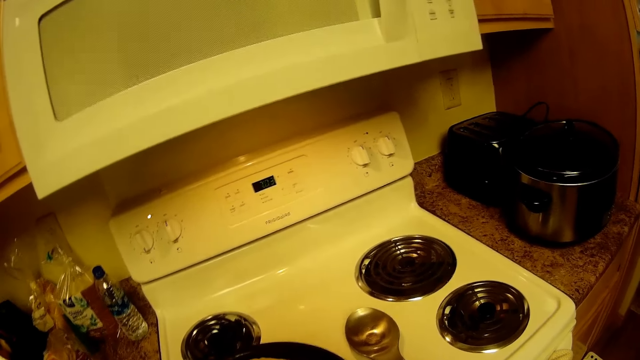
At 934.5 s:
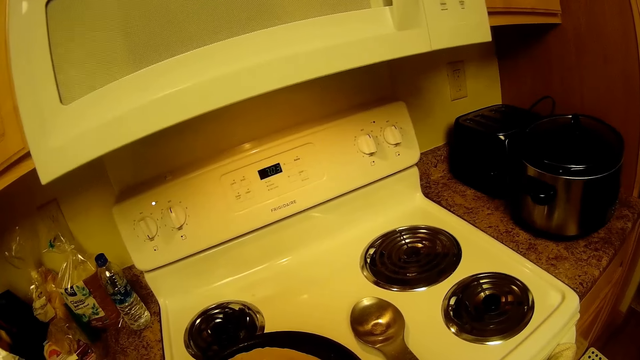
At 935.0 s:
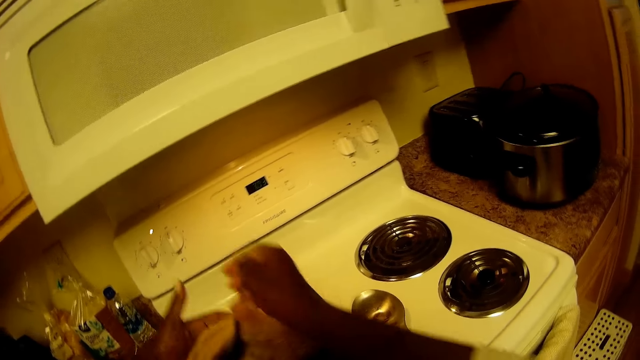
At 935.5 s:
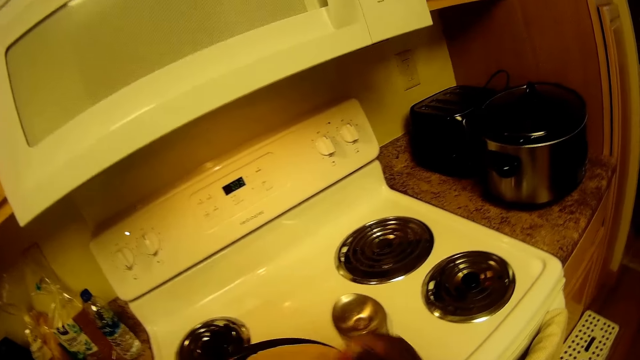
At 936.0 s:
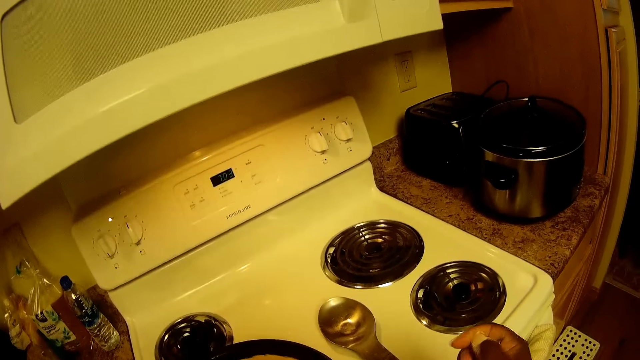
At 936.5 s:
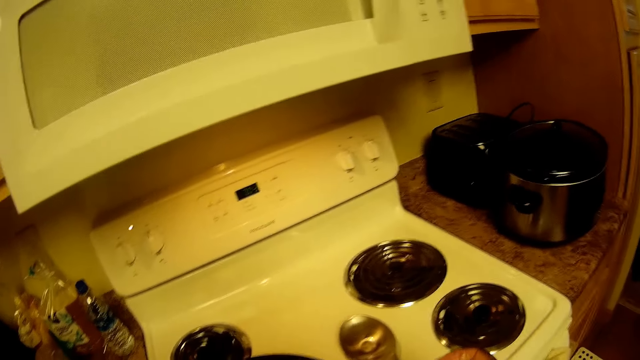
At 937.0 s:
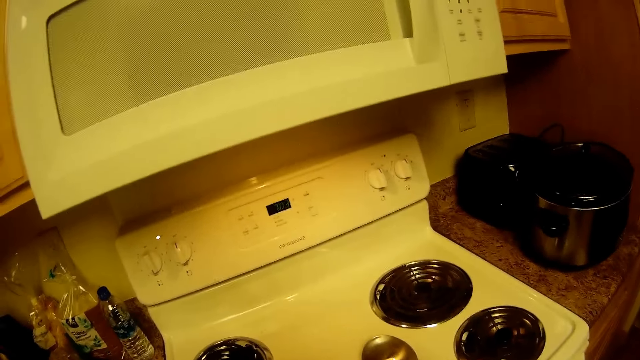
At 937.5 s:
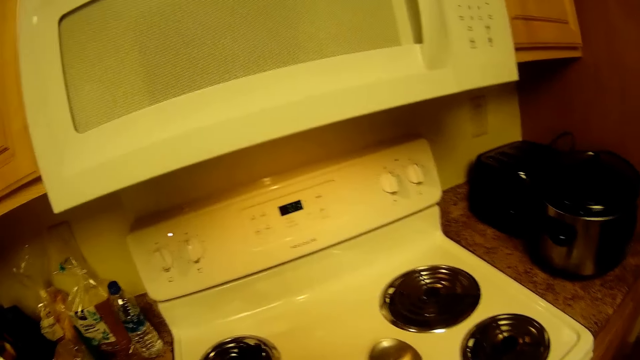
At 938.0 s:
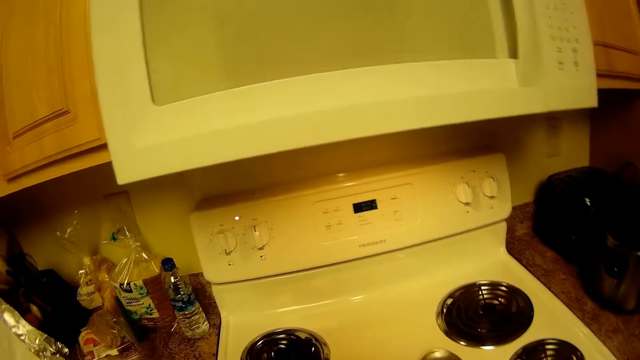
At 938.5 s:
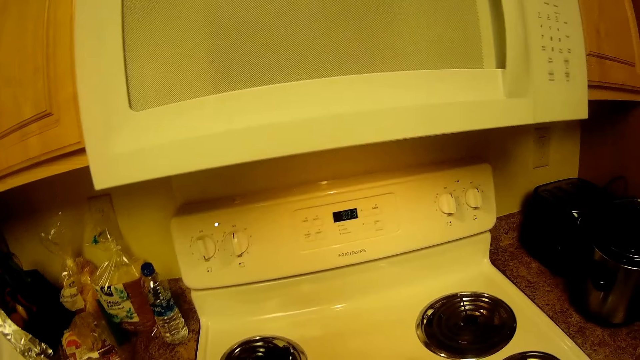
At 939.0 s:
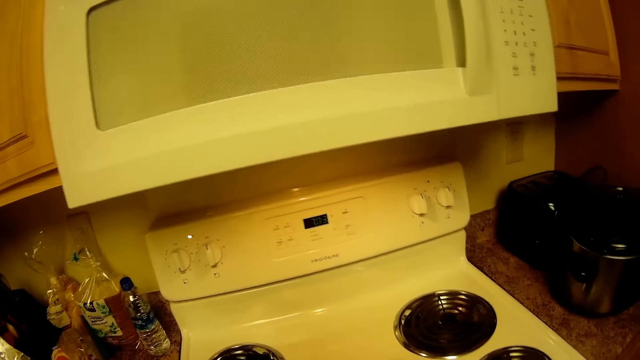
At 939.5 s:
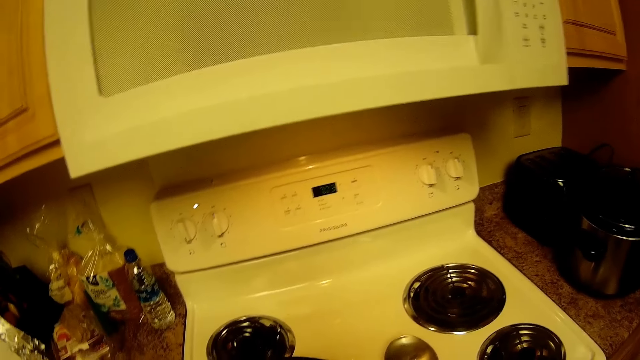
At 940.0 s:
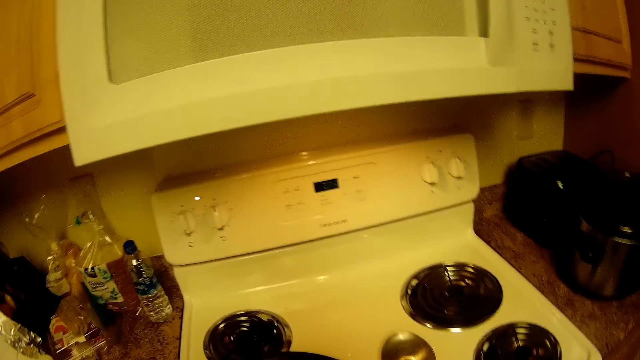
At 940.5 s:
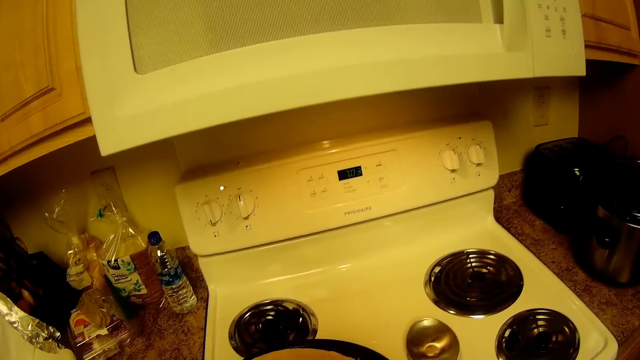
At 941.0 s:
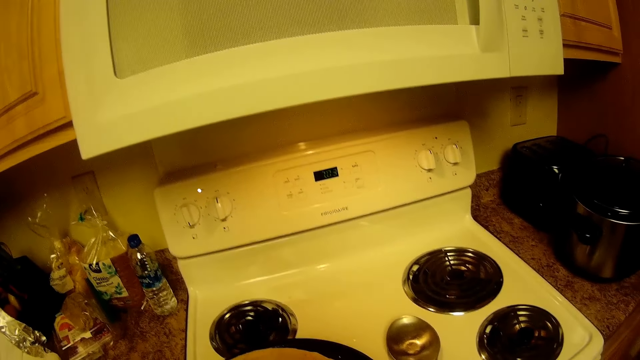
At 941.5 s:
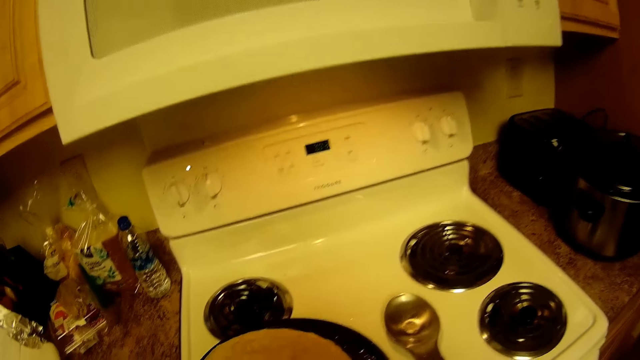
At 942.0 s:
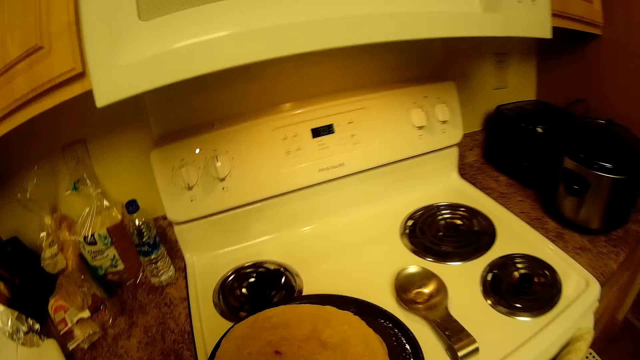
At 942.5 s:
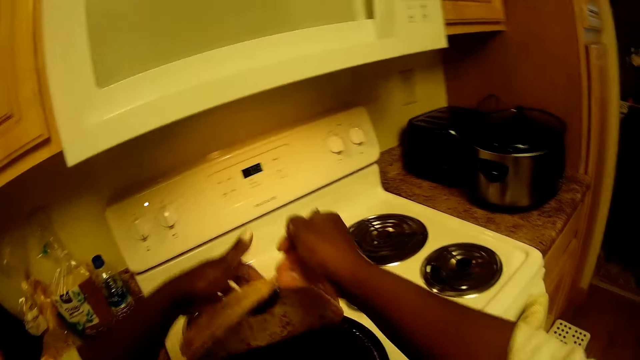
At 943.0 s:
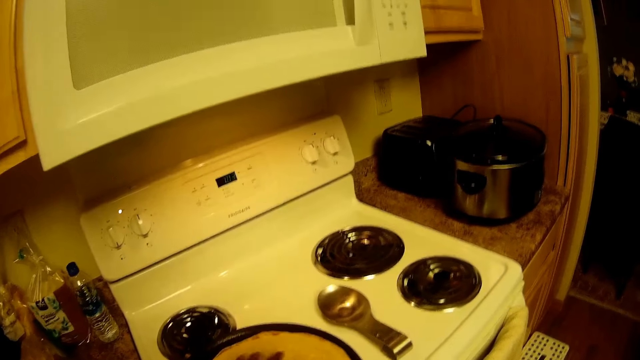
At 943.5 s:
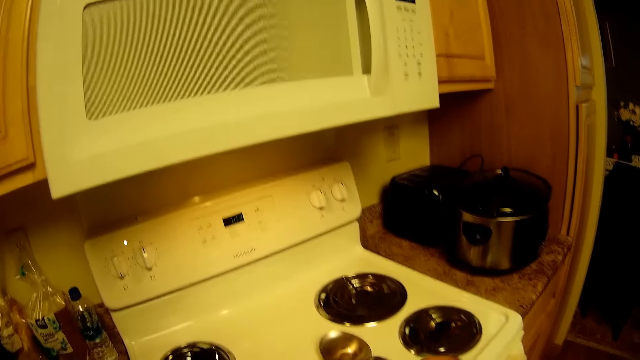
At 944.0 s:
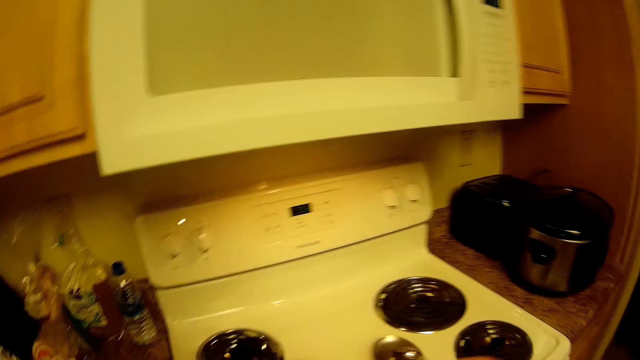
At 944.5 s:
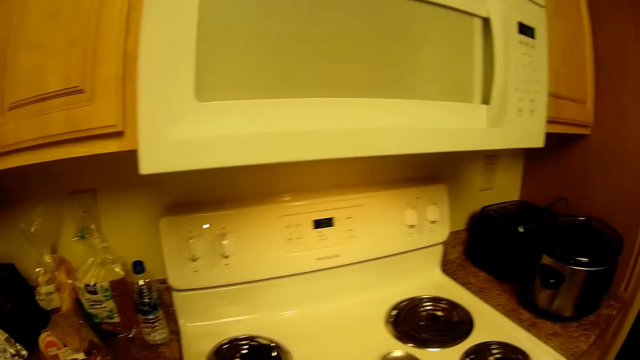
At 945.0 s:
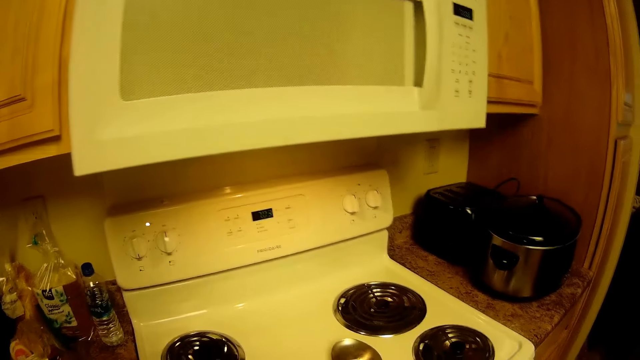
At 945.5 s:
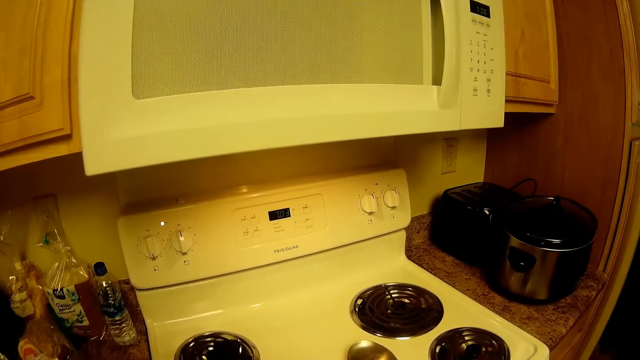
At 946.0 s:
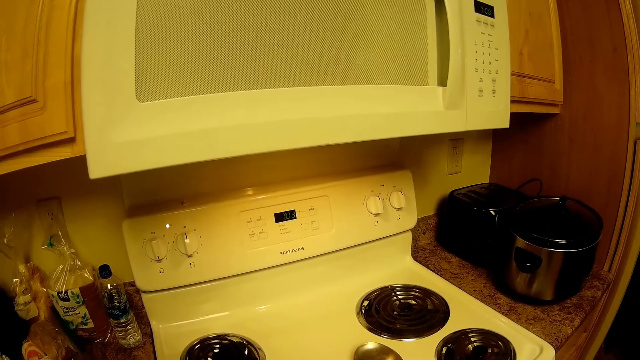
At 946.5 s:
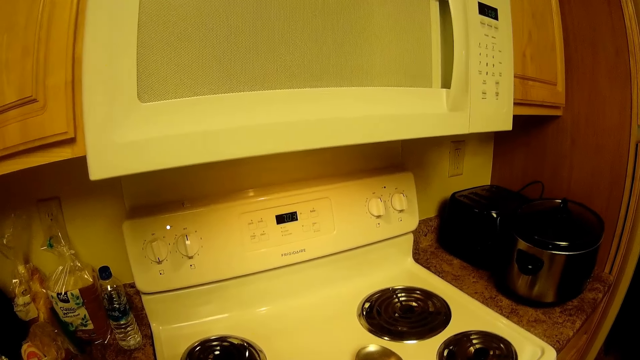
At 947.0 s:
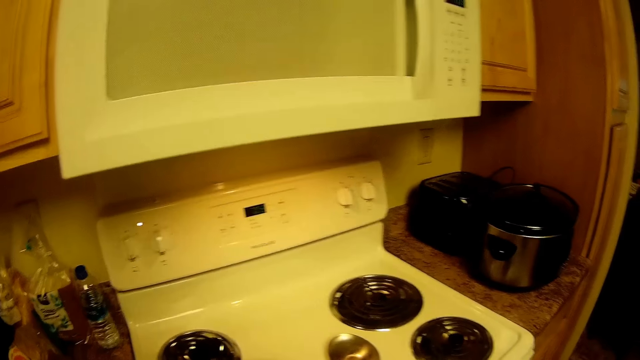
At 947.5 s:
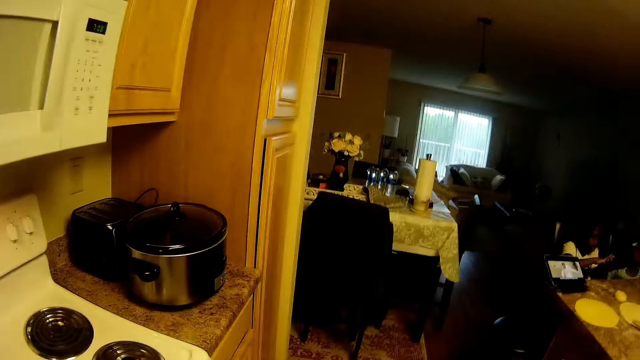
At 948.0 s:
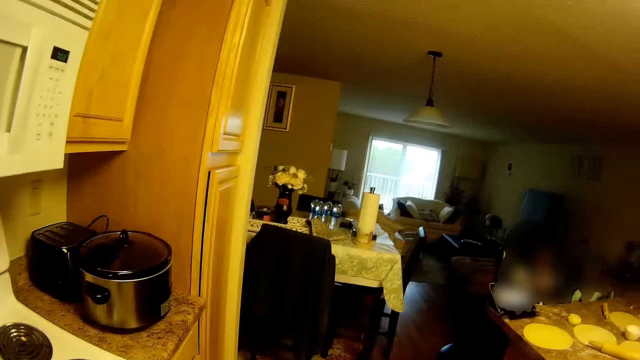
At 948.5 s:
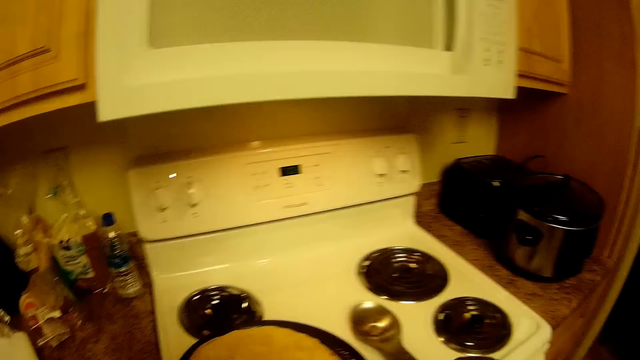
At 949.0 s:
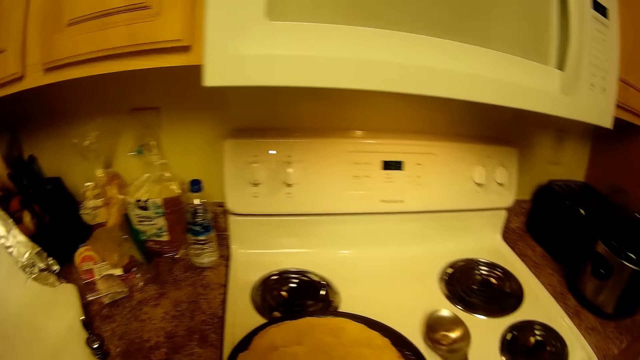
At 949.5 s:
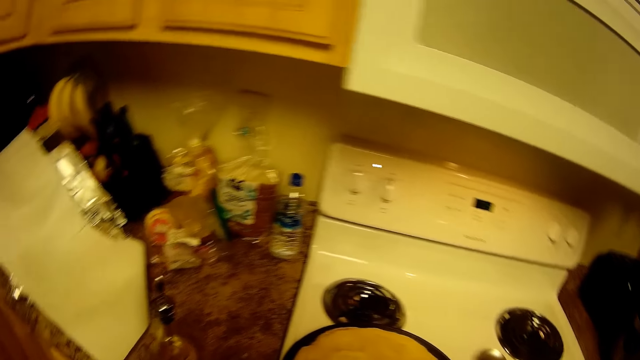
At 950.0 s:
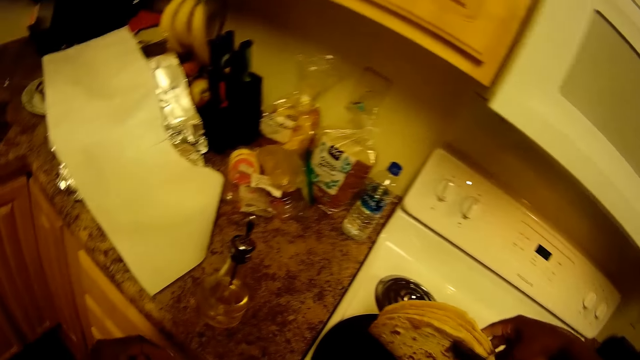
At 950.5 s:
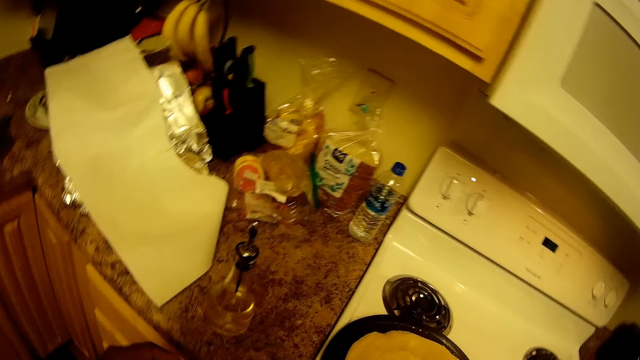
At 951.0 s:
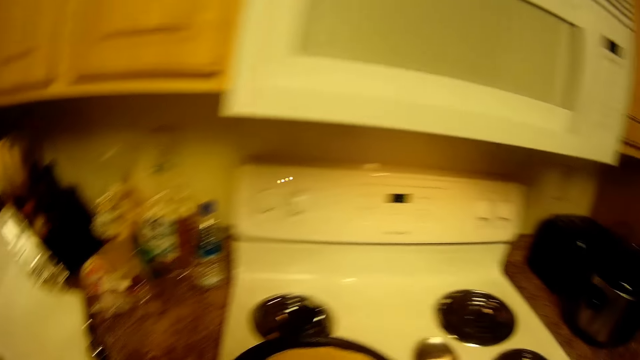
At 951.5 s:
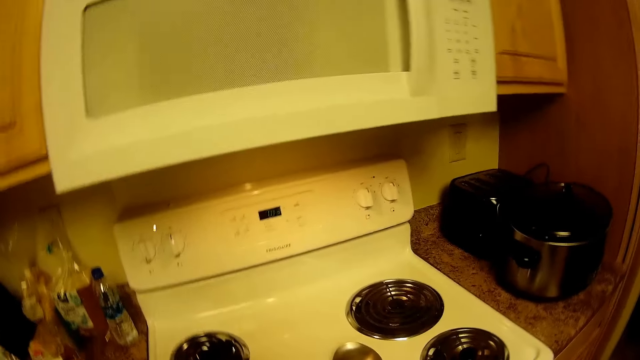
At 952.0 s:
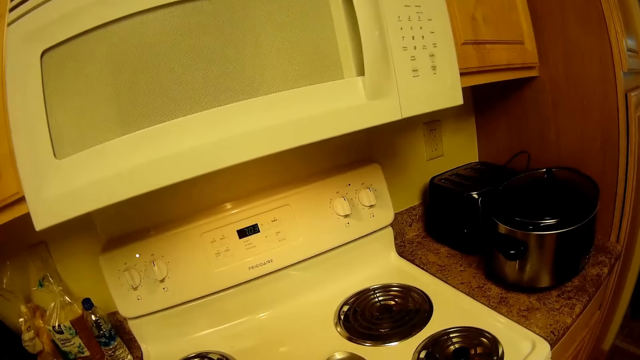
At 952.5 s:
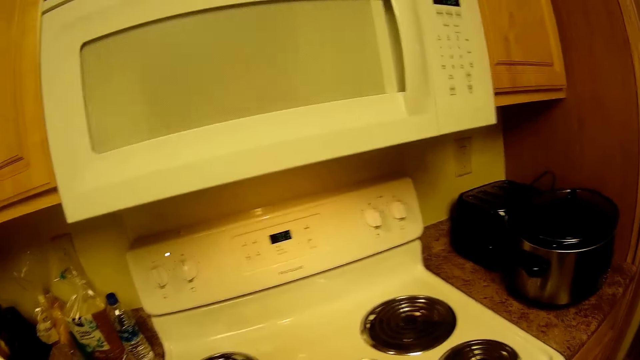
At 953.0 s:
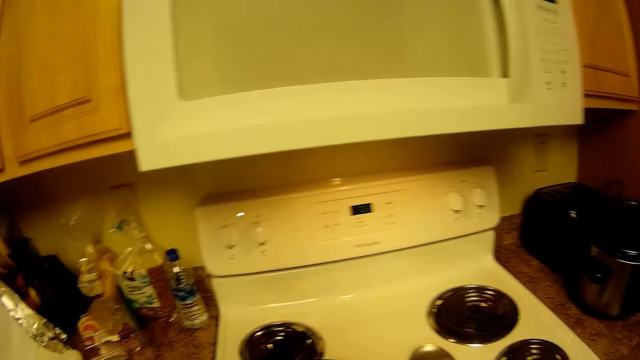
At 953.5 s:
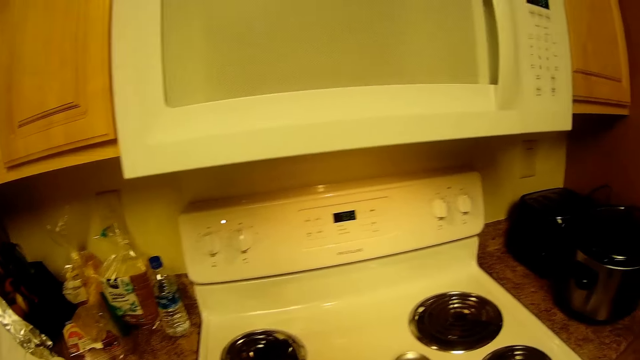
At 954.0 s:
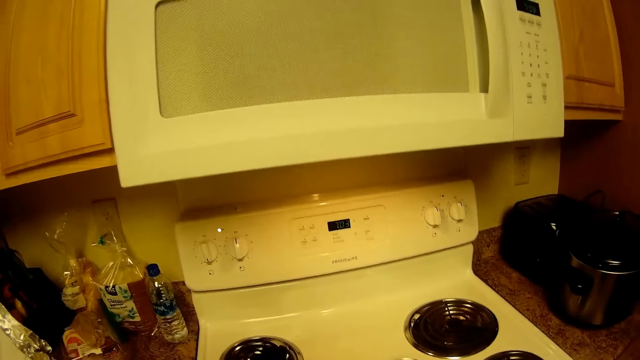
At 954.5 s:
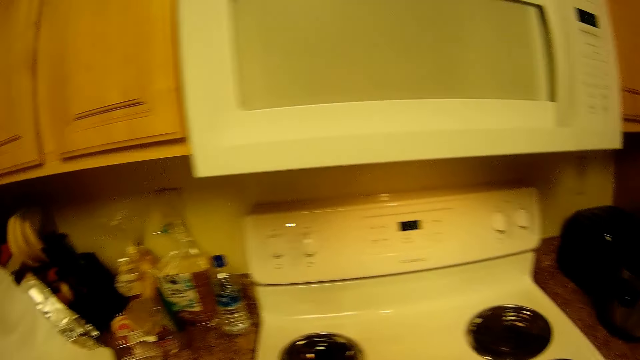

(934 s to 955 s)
The camera wearer raises the flour tortilla from the frying pan with a spoon in her right hand. She does so repeatedly.
